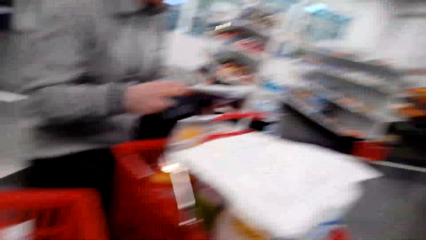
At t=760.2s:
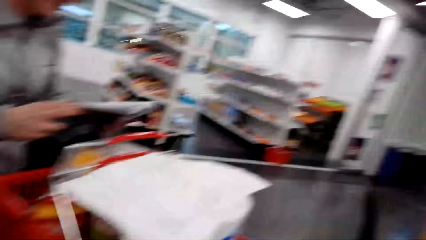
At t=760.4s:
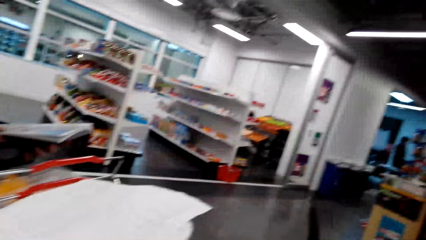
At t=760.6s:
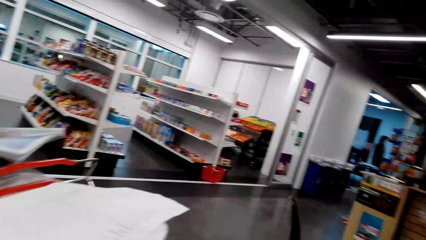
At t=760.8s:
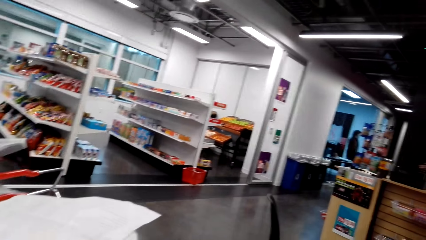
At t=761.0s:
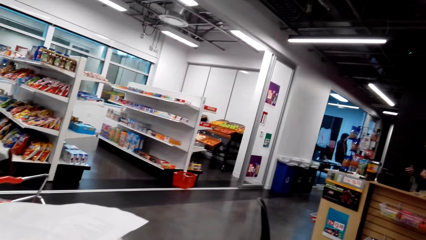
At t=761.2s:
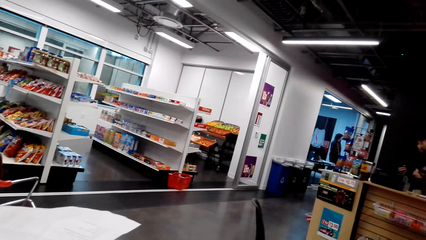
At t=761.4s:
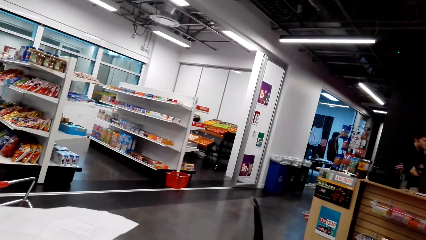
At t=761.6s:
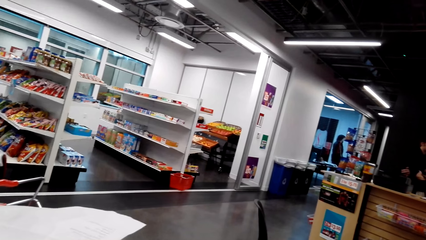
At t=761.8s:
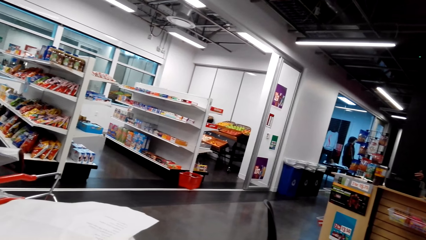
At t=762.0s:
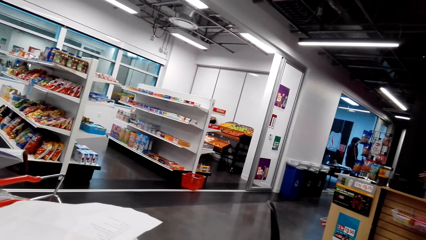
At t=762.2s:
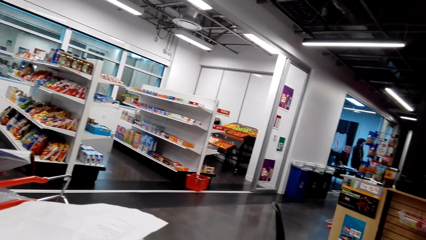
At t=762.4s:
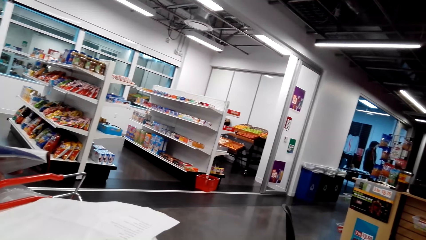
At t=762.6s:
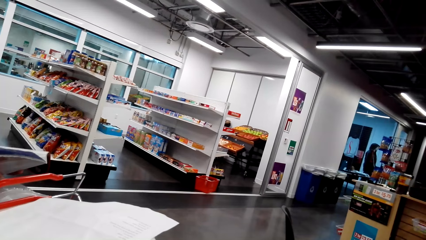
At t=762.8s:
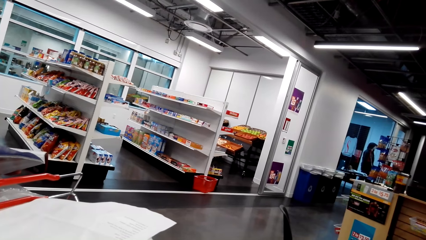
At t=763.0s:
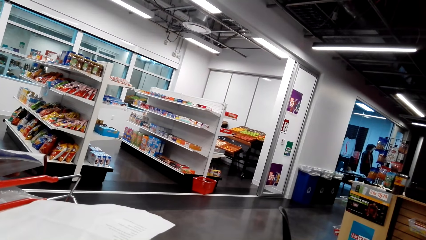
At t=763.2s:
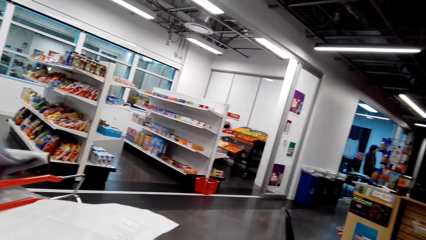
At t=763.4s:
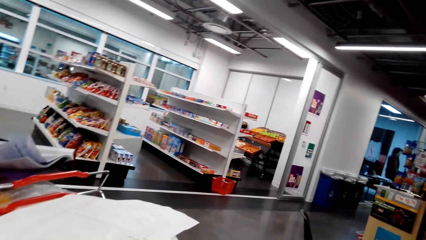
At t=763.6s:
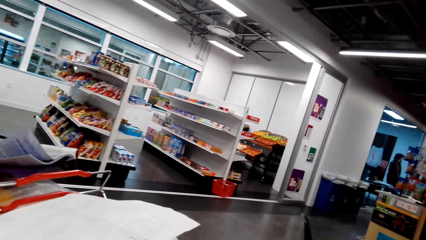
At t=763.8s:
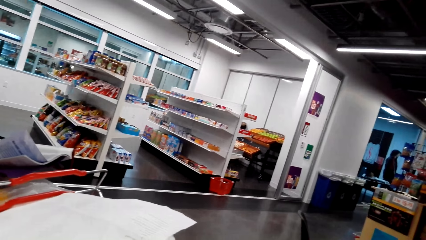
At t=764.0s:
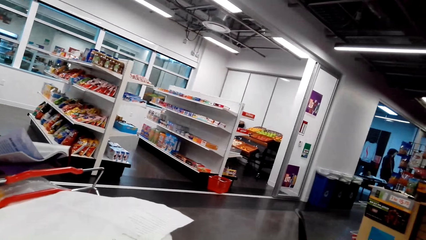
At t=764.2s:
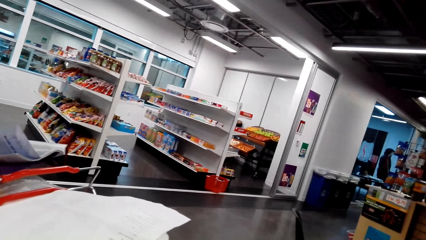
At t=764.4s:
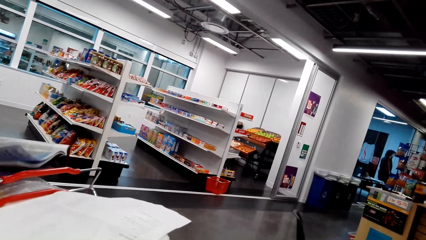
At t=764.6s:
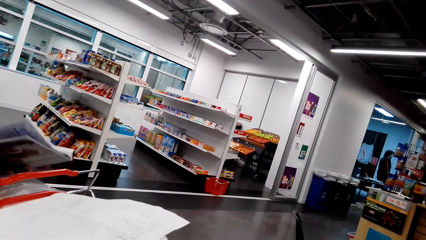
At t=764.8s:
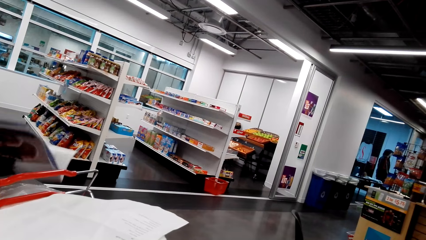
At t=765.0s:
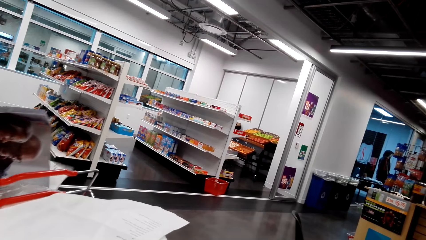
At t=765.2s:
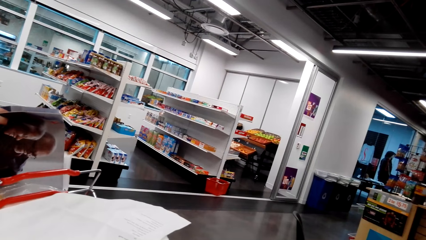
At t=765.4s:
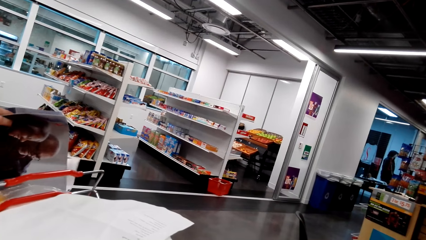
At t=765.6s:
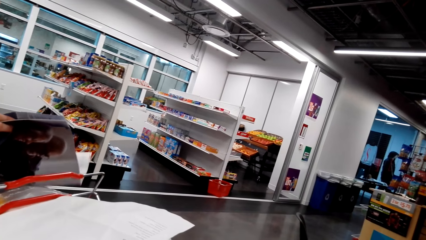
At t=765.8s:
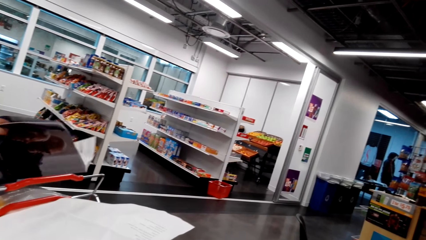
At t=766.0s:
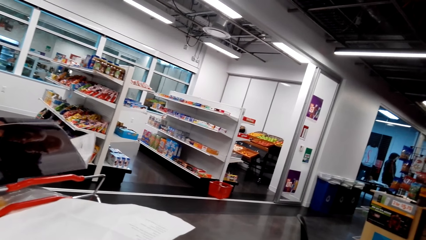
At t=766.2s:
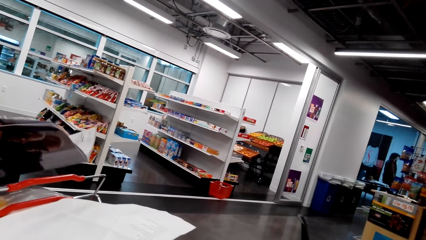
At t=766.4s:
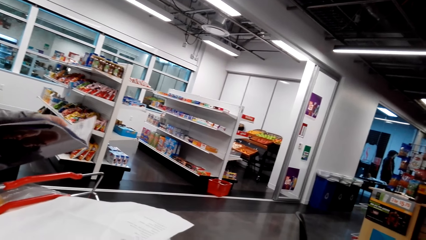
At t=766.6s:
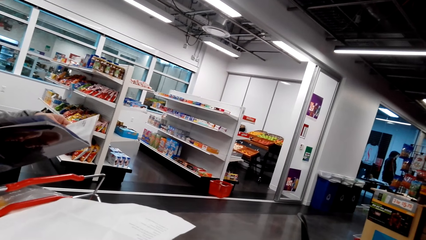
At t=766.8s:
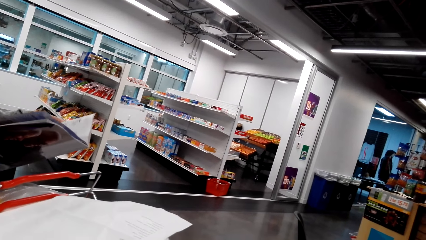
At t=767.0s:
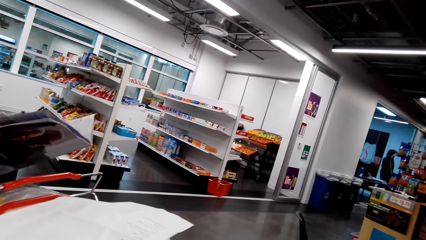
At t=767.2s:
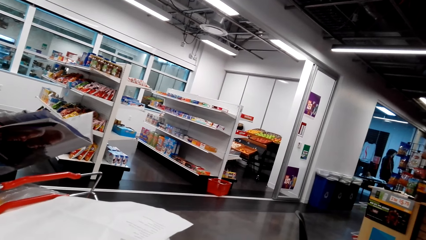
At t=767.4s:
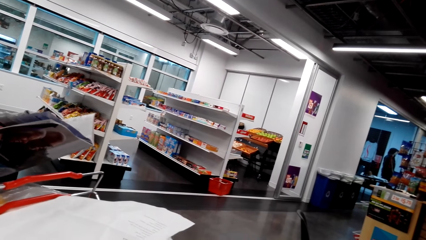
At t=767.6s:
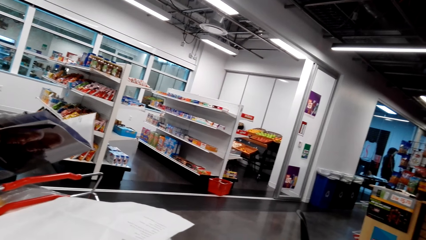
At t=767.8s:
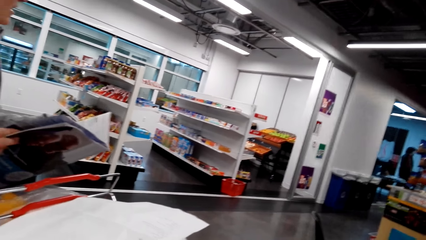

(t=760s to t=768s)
The camera wearer looks around the supermarket. They read the magazine. They dialogue with the person. They dialogue with the person again.

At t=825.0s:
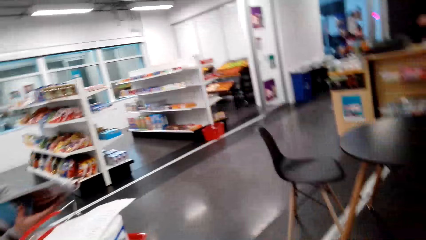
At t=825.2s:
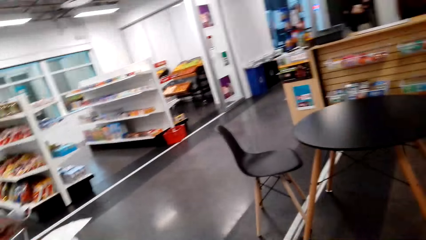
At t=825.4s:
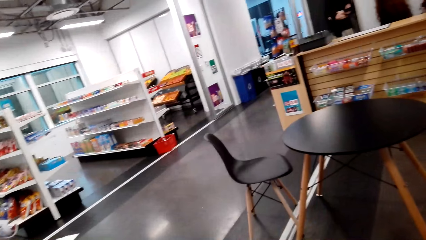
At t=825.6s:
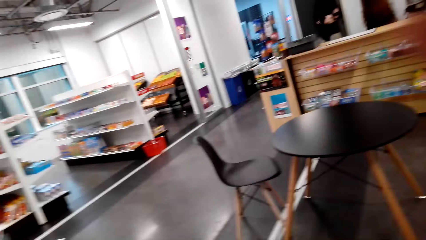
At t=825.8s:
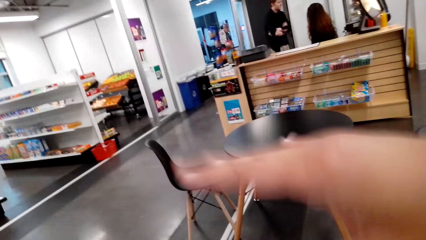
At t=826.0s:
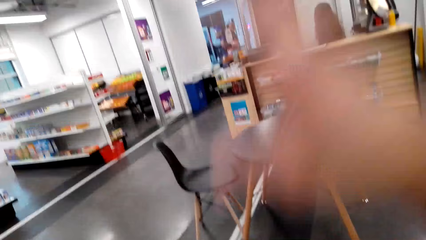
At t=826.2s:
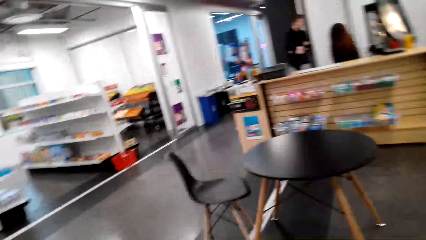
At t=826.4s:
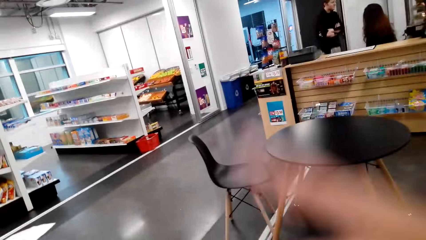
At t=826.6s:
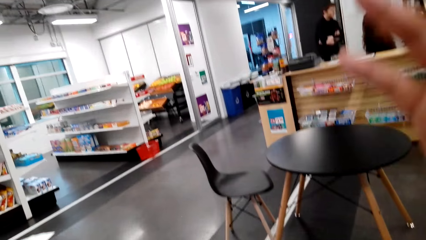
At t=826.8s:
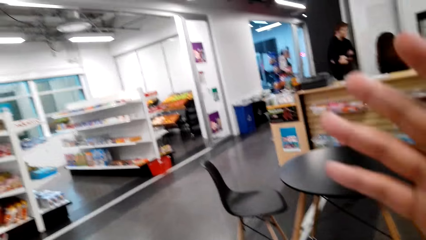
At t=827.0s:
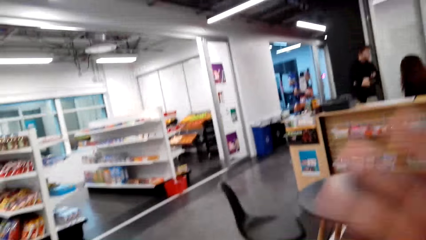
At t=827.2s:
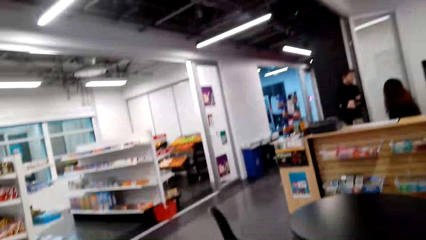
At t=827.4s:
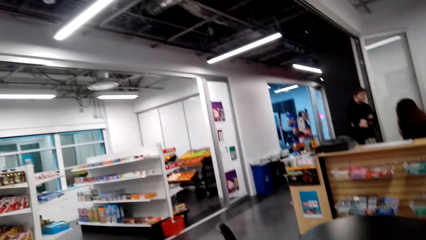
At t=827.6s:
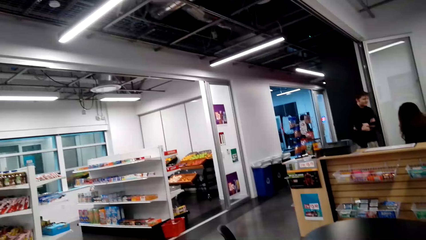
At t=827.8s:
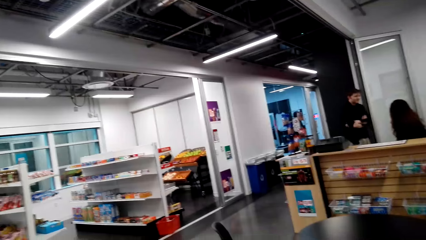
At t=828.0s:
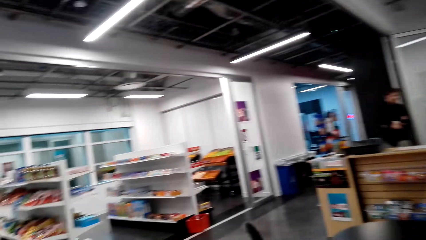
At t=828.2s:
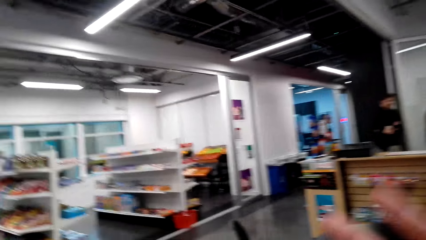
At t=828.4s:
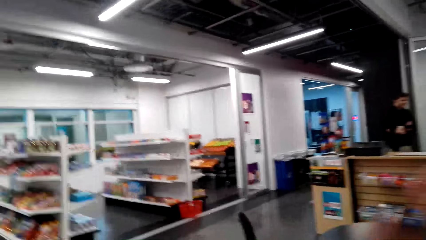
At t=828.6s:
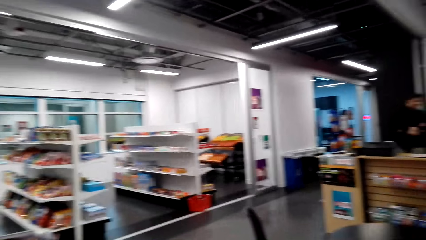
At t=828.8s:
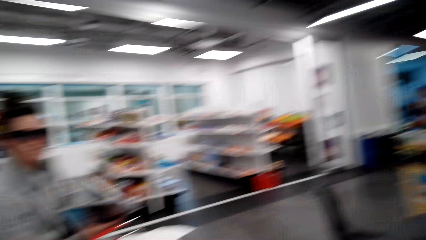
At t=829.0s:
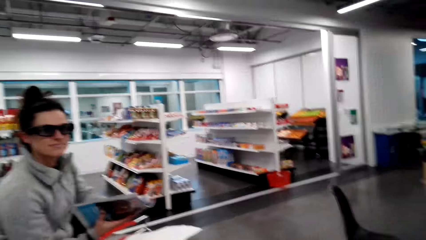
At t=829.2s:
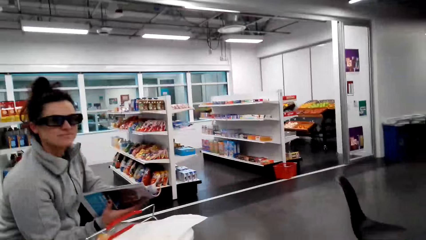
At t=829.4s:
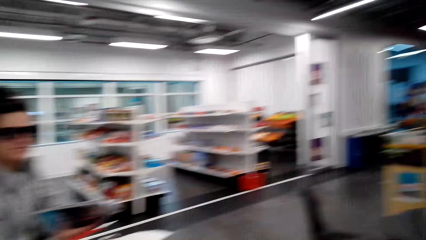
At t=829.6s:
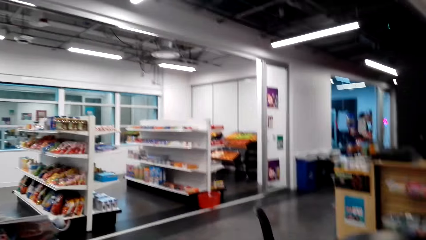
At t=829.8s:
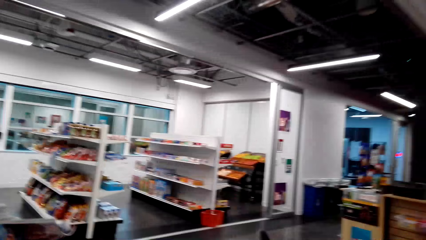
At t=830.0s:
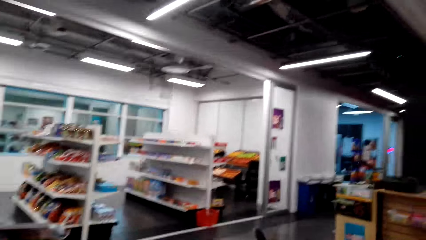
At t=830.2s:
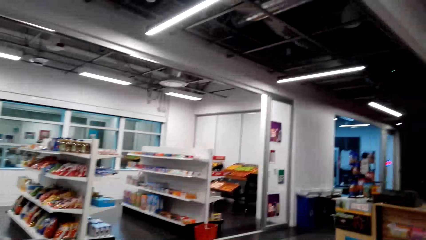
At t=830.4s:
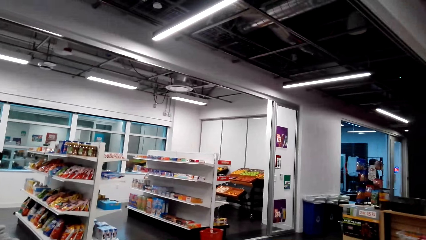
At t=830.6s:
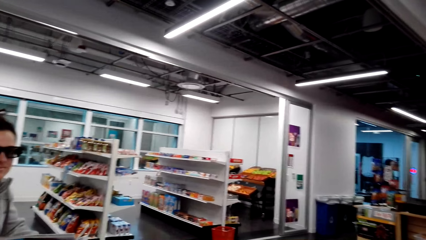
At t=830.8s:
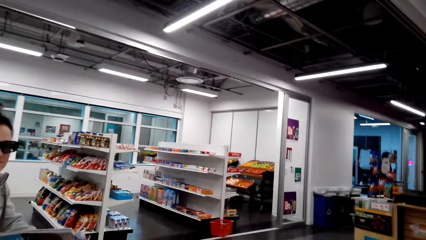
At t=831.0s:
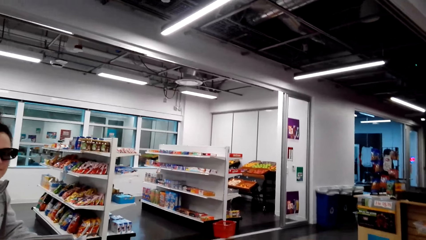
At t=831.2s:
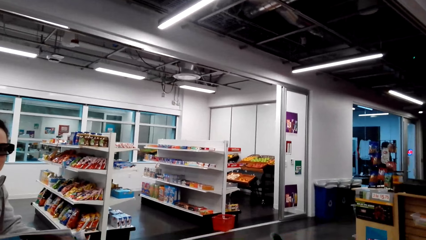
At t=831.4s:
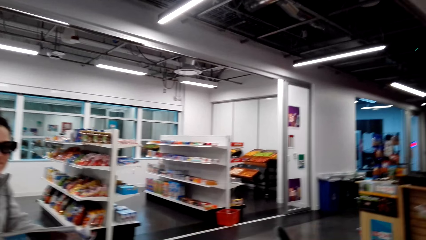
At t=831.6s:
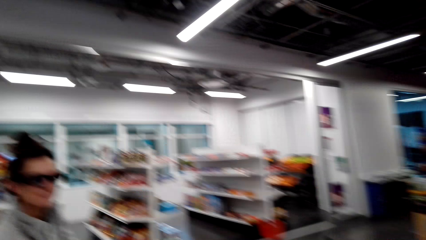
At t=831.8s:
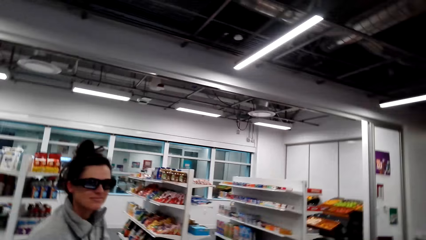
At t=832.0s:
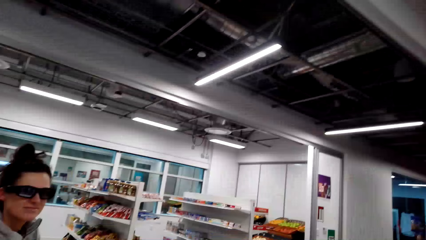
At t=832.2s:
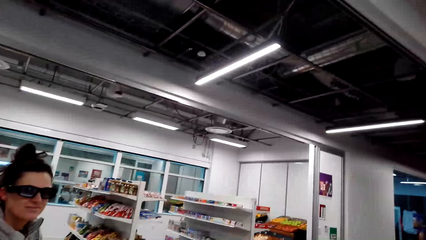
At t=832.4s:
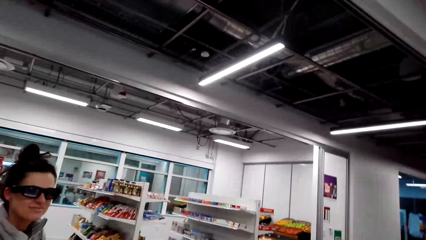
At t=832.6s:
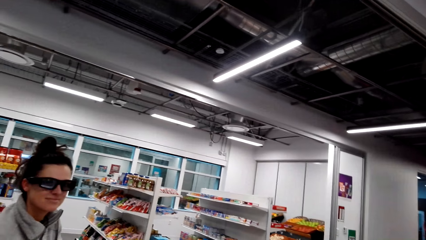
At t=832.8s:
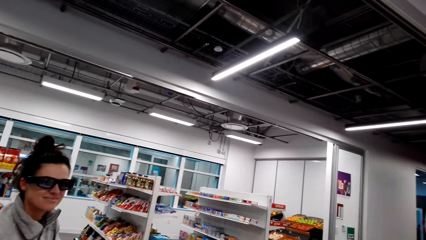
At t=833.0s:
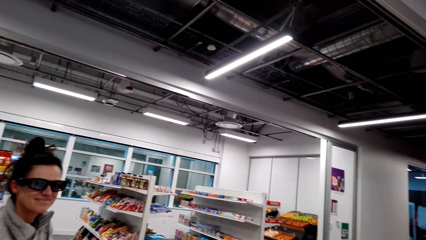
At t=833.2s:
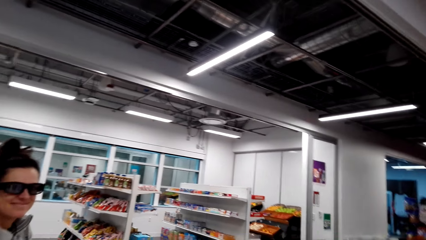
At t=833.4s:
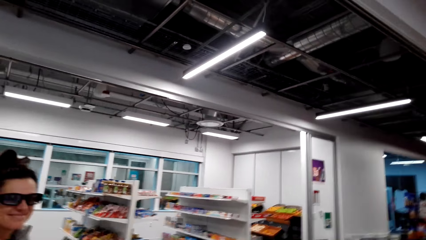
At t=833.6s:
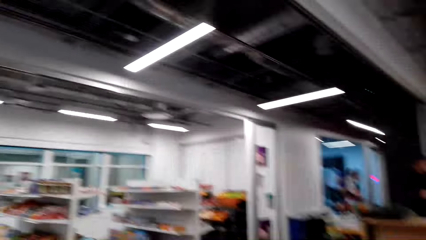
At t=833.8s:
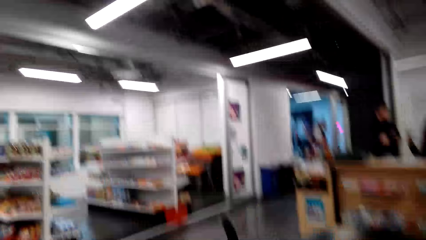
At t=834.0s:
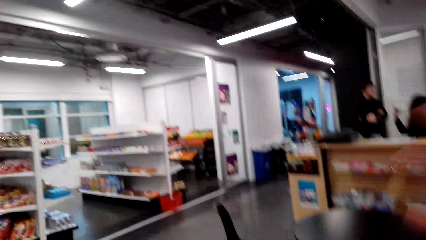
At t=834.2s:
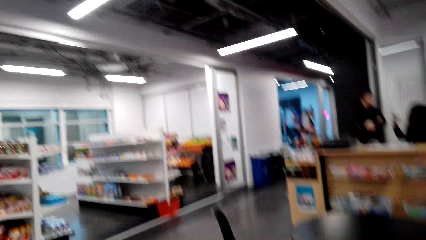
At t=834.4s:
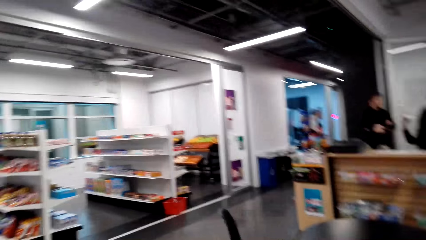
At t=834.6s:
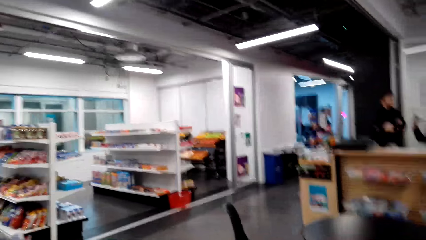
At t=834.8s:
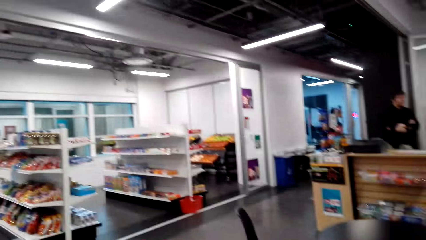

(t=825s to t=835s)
The camera wearer moves a hand. They look around. They talk with a lady.
